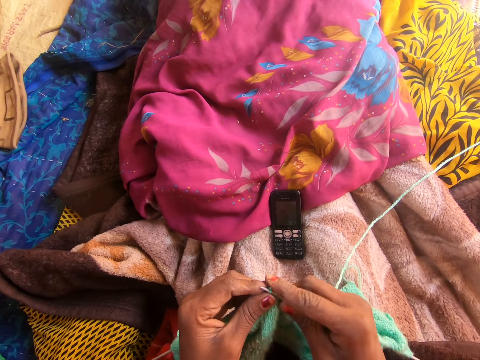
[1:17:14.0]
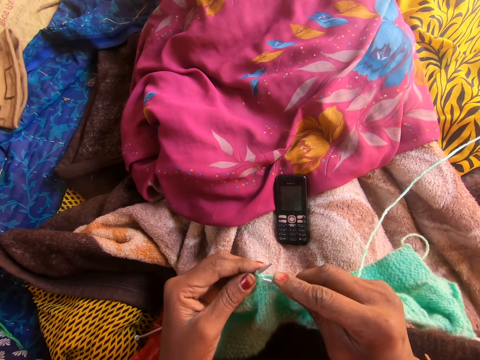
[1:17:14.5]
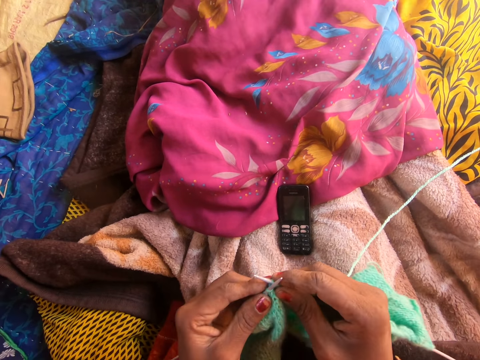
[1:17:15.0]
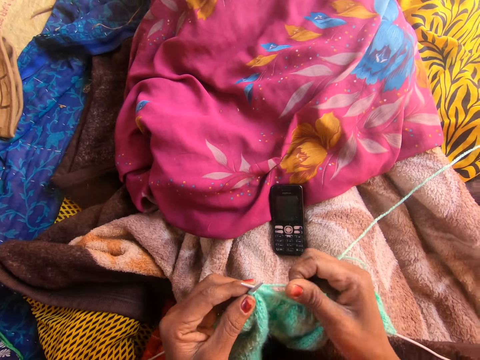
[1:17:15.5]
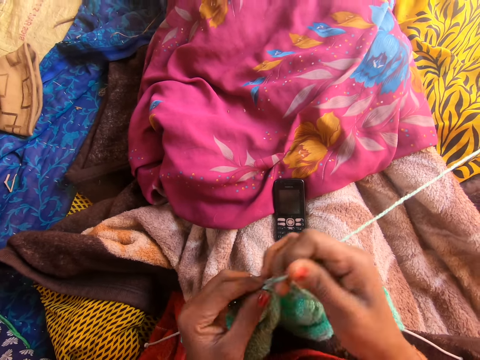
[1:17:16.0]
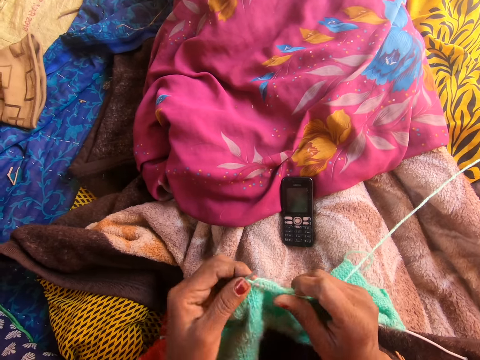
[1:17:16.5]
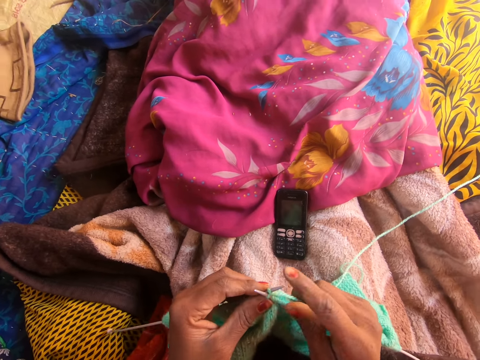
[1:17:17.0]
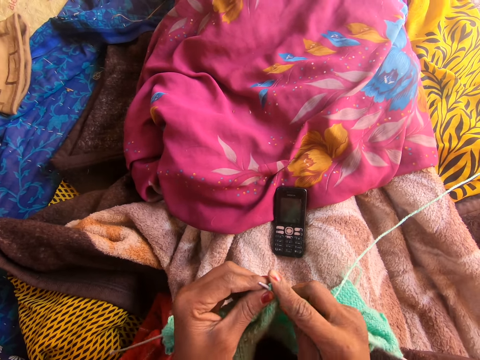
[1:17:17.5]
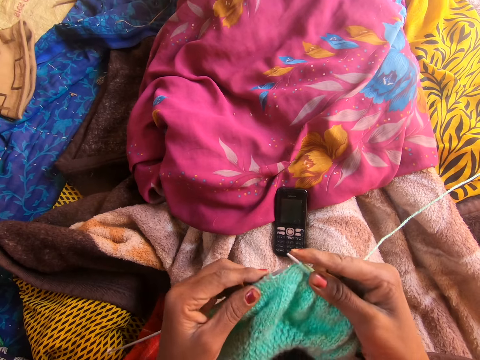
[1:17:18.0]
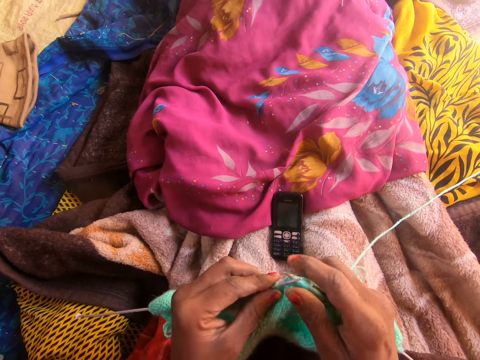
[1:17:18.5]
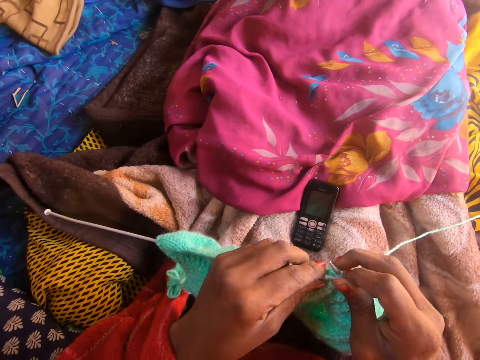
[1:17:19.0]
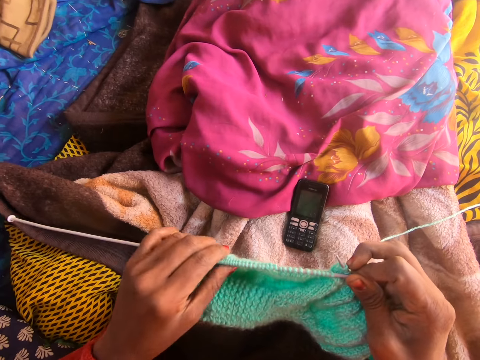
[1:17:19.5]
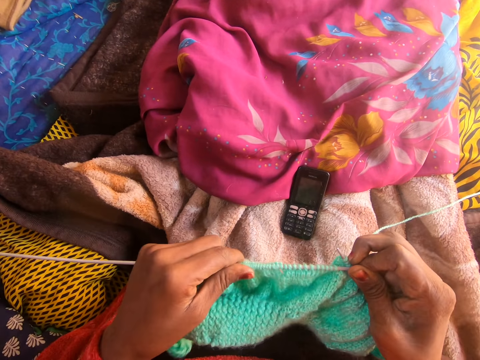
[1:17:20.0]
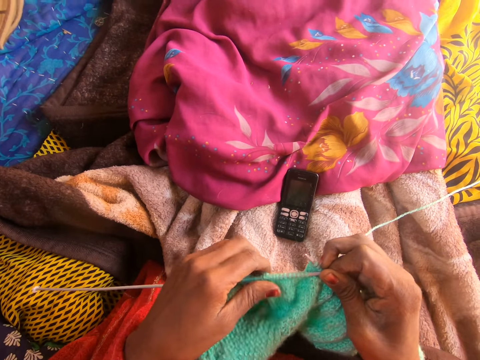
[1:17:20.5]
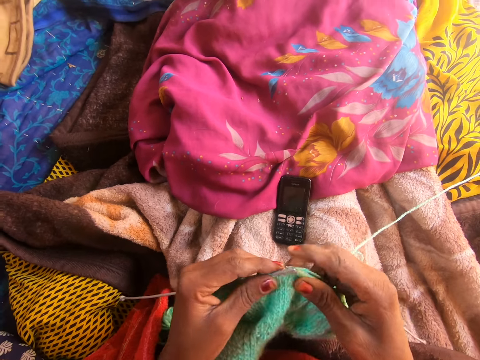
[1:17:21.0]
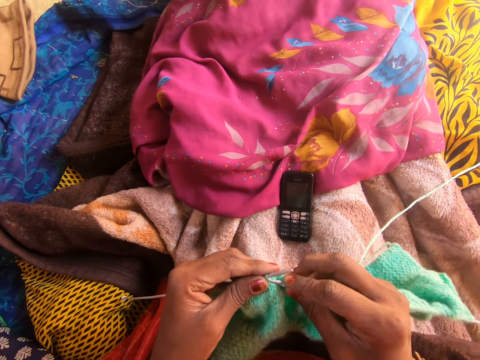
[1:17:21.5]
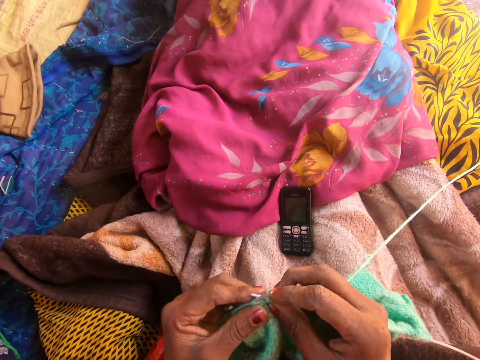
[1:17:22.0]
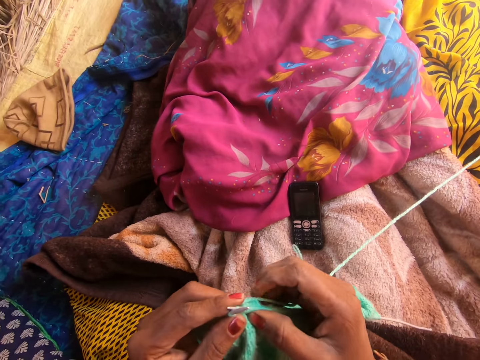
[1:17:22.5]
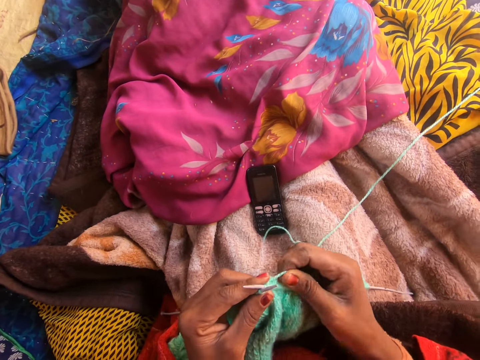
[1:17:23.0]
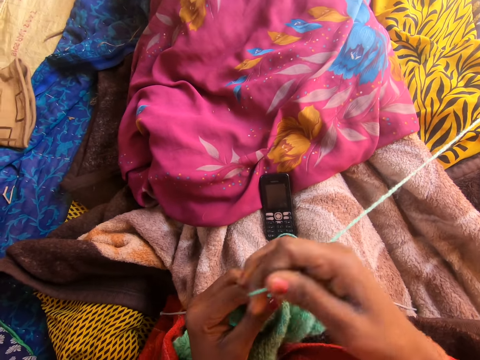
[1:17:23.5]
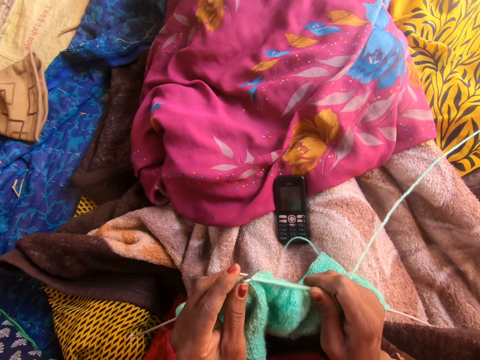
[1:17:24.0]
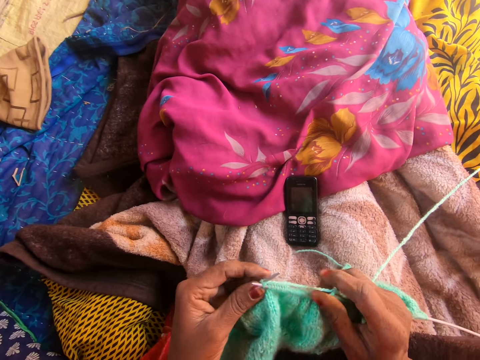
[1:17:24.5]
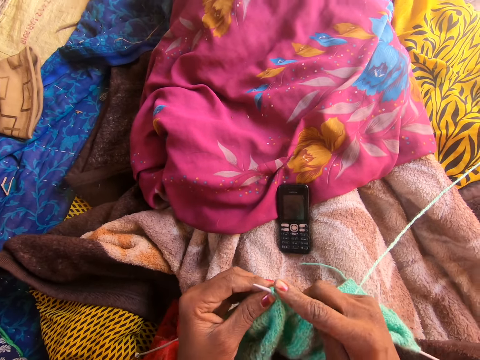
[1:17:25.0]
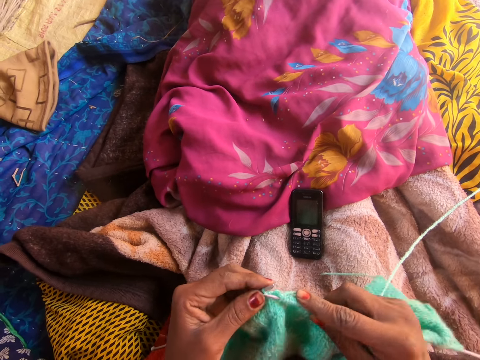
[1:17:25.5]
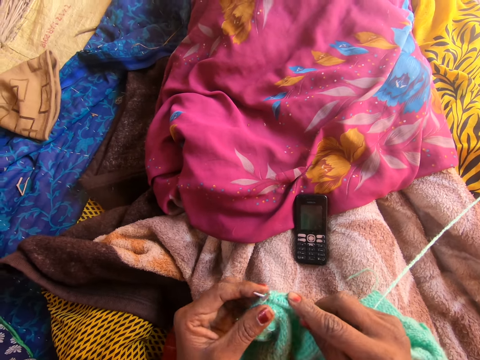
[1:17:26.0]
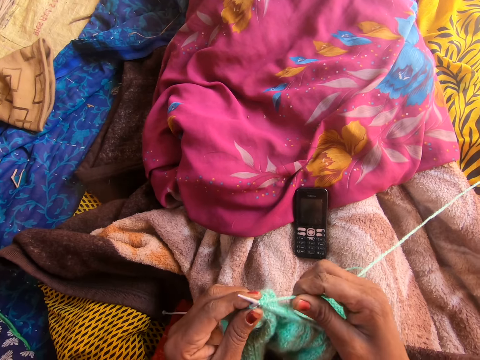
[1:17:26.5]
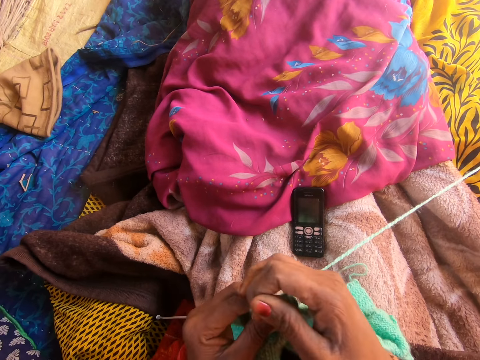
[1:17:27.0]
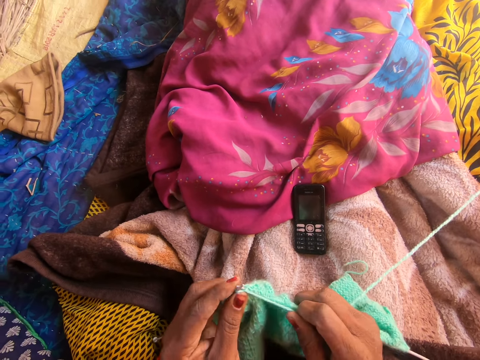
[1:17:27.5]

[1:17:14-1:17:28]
The camera wearer straightens the fabric. She stretches the yarn along the second knitting pin with her left hand. She knits.

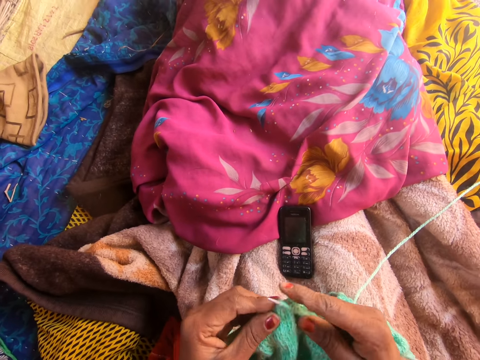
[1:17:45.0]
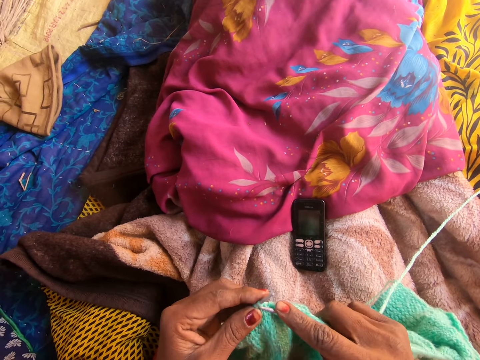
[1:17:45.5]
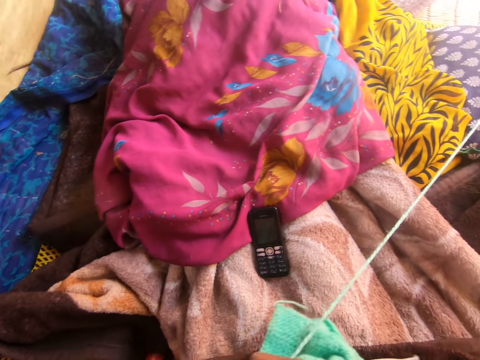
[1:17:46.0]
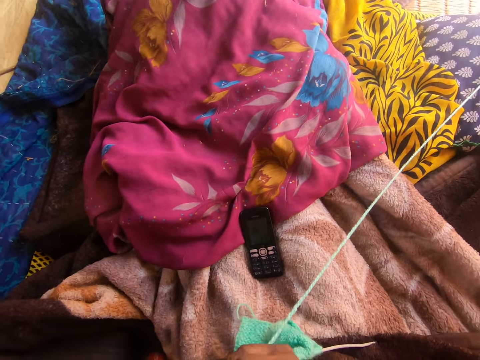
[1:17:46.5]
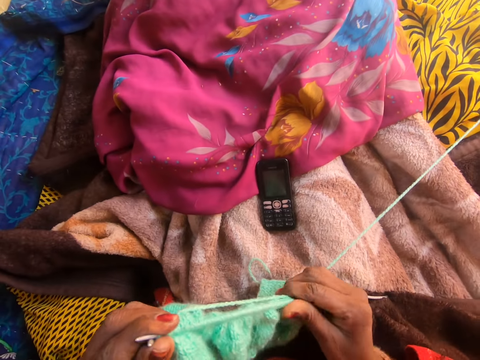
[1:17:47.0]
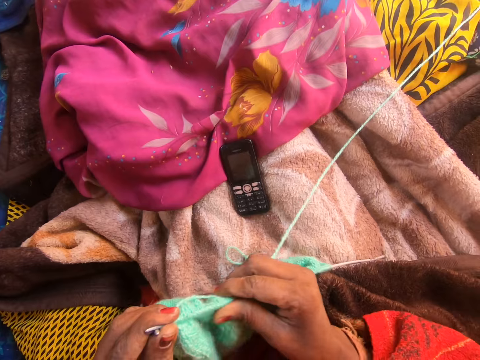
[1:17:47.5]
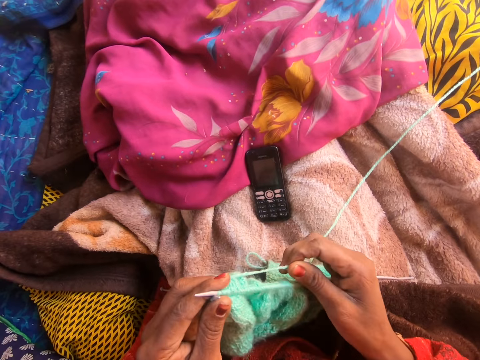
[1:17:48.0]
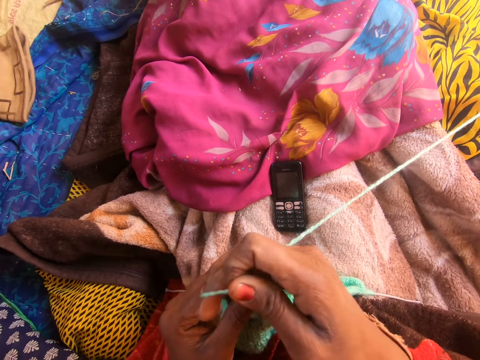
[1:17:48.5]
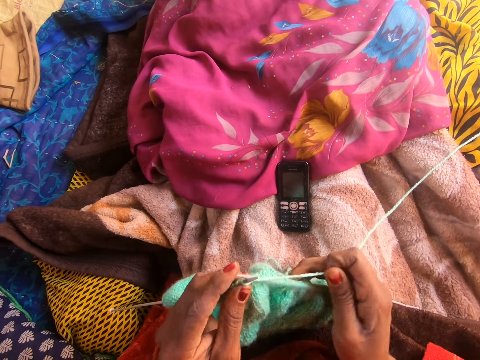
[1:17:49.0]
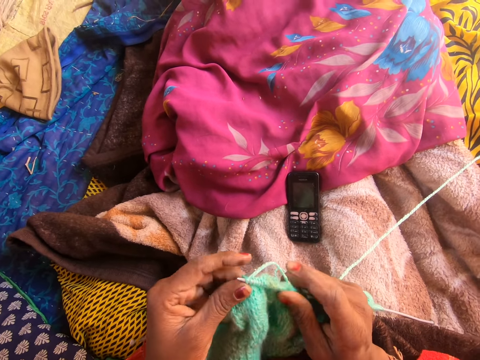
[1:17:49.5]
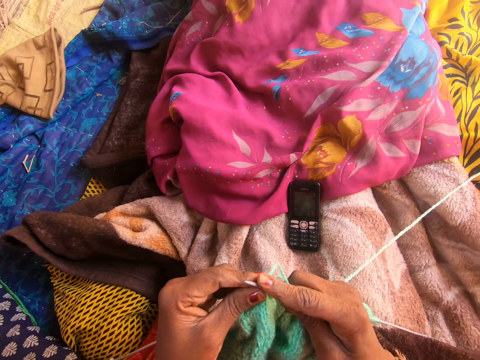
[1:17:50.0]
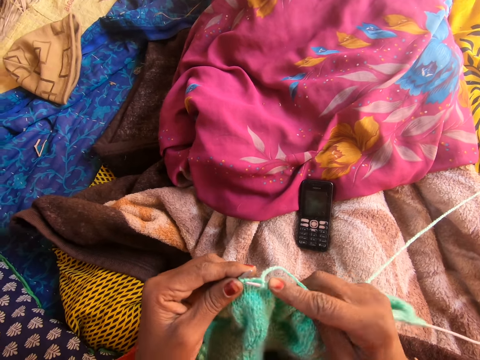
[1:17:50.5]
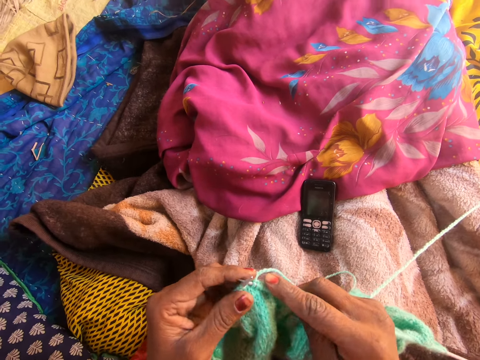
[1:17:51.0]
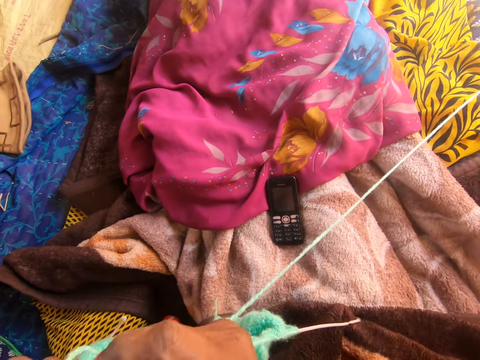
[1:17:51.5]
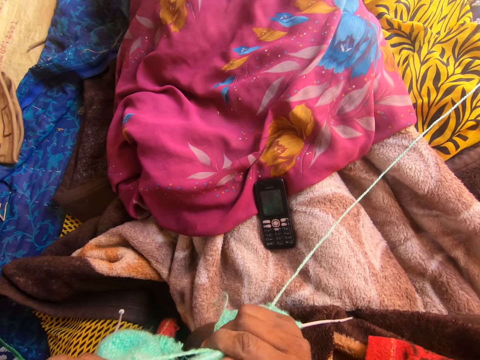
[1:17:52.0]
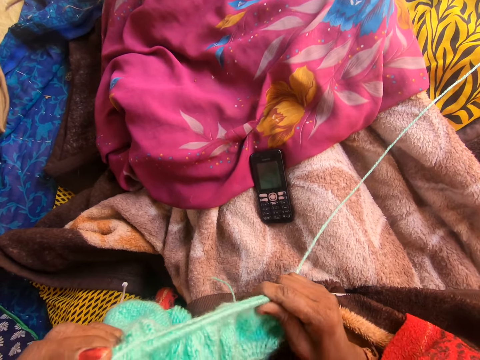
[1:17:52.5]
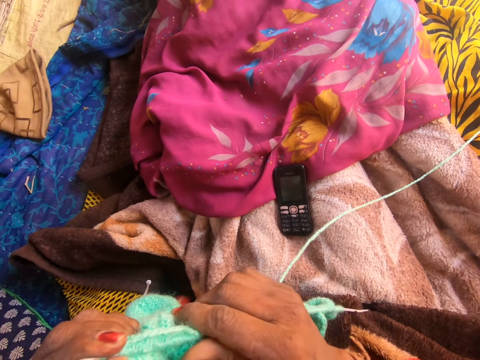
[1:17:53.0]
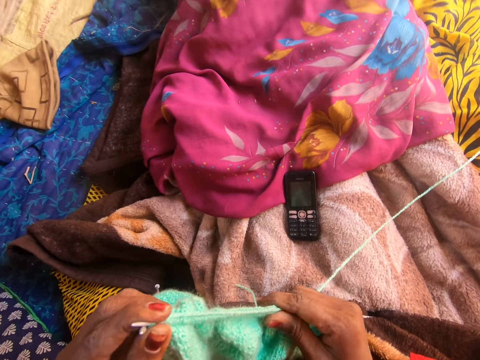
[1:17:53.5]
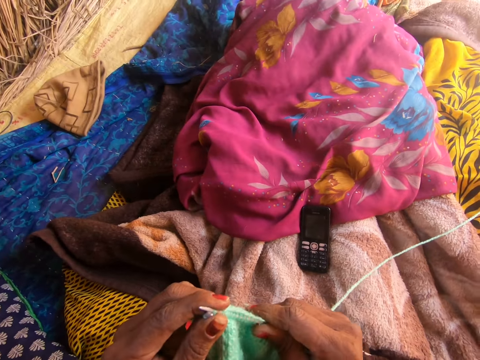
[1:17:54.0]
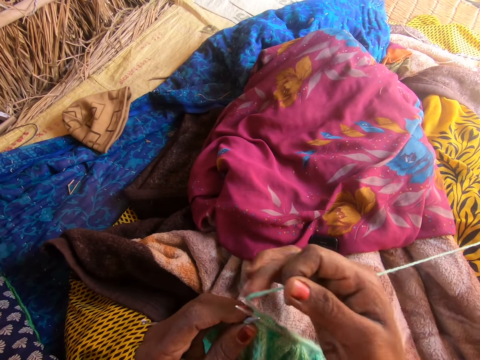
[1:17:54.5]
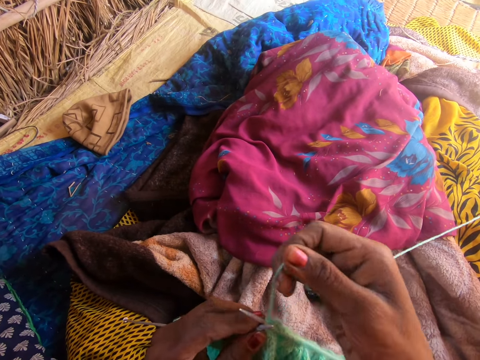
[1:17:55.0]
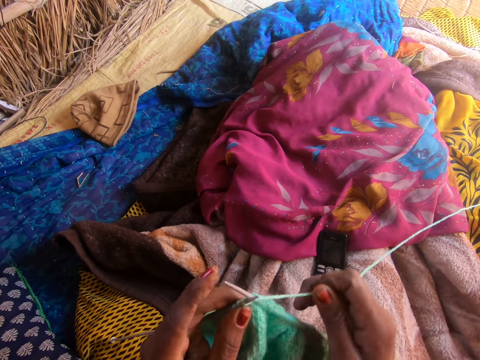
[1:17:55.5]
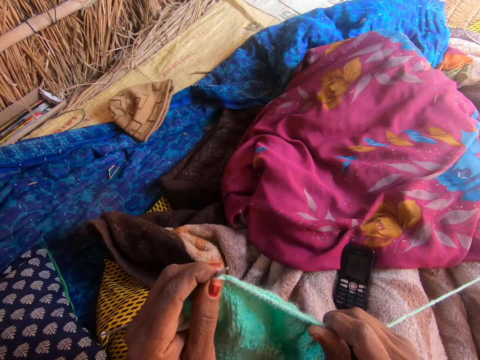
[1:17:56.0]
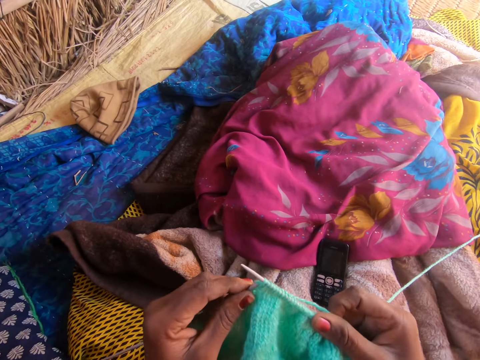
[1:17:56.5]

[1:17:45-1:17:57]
The camera wearer stretches the yarn along the first knitting pin with her right hand. She stretches the yarn again. She straightens the fabric. She knits.
